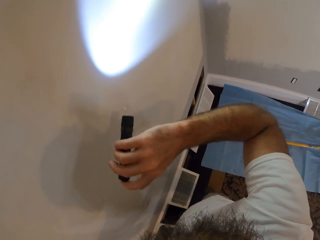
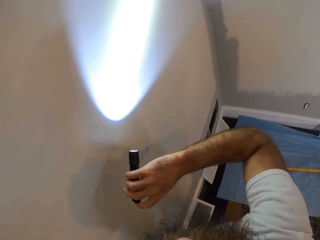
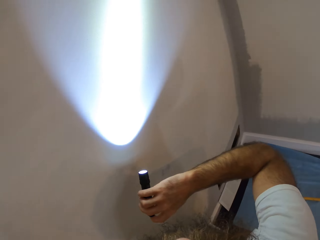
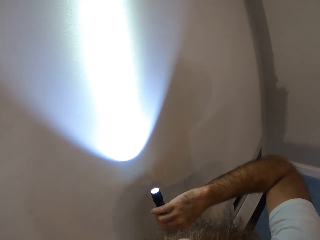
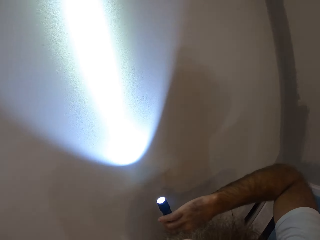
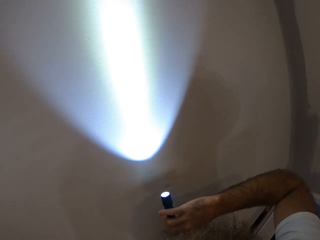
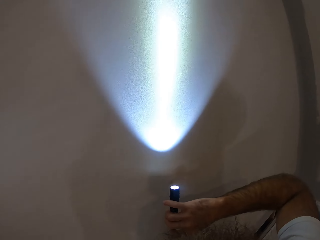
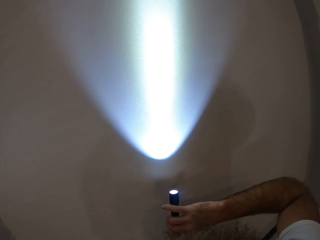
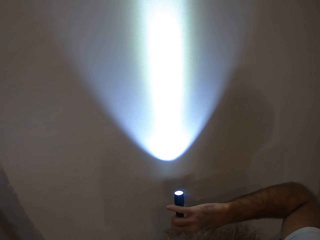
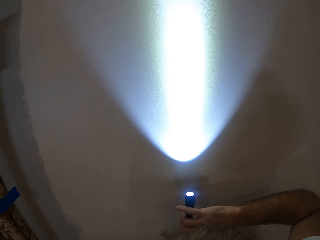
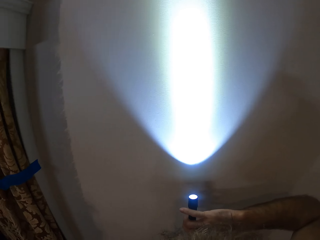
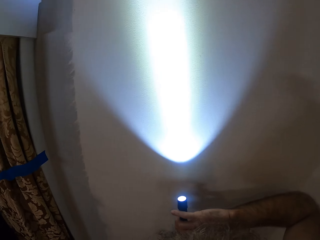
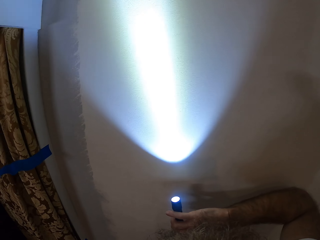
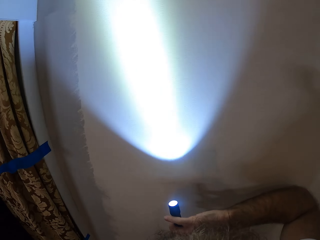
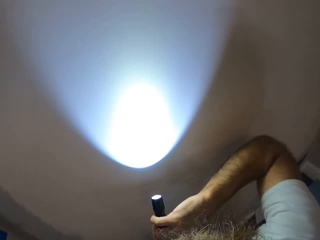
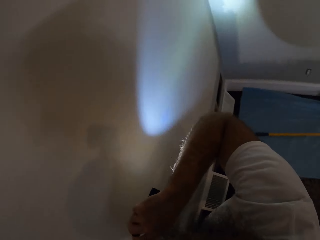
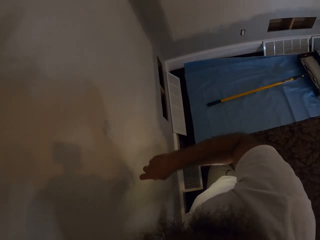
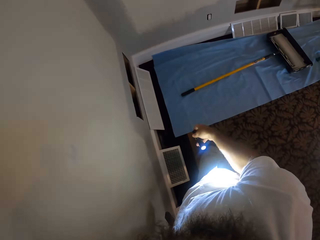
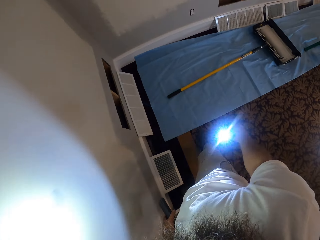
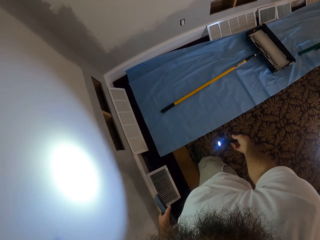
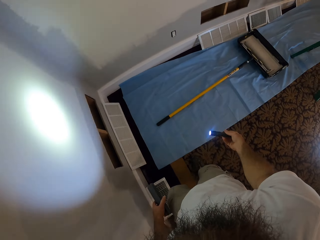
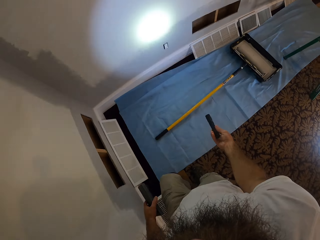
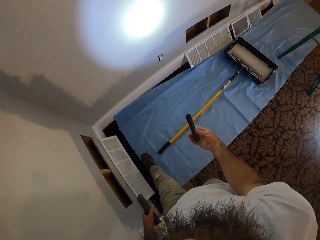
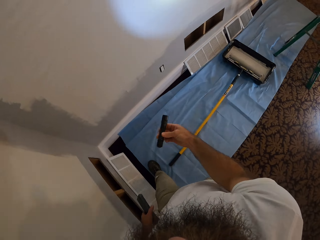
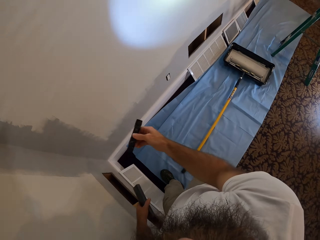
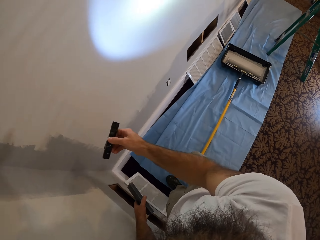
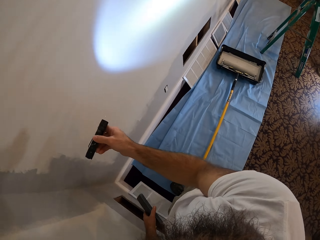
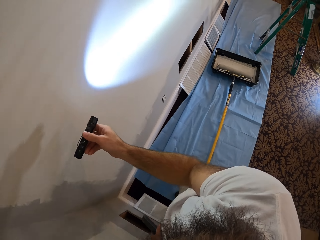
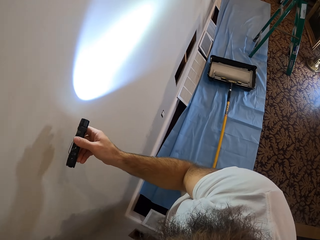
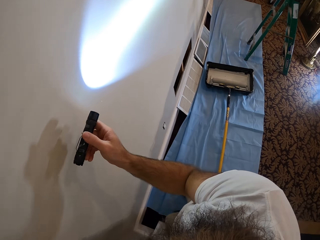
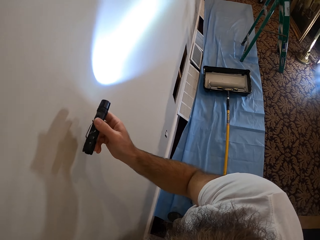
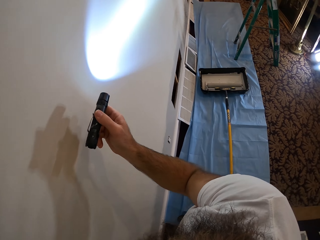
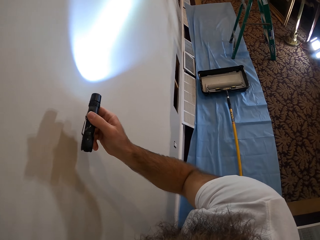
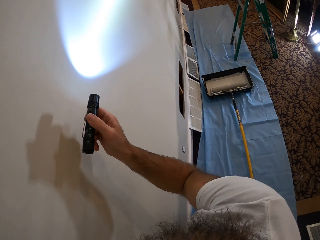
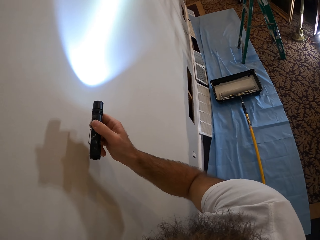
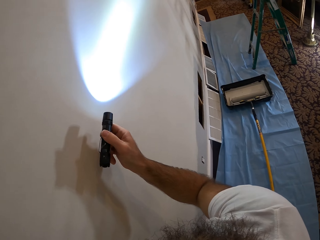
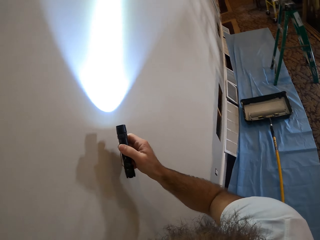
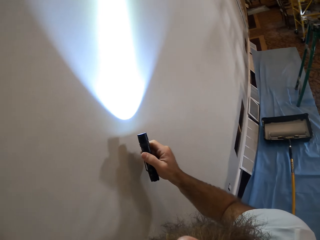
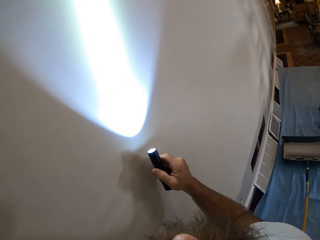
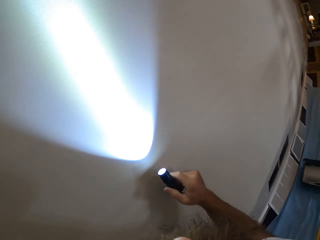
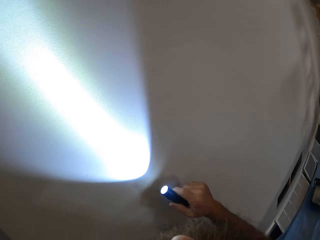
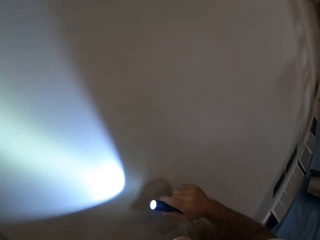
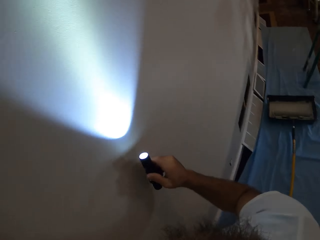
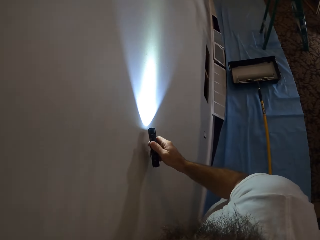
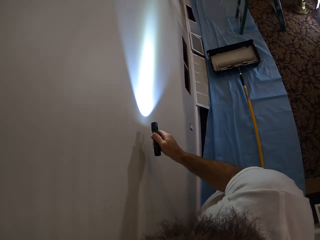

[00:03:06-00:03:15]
The camera wearer walks towards the other wall. They shine the other wall.

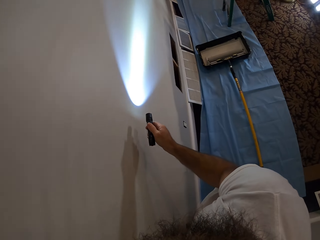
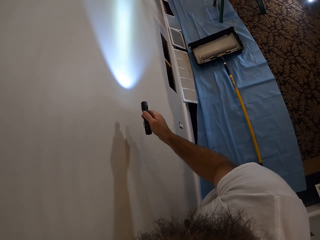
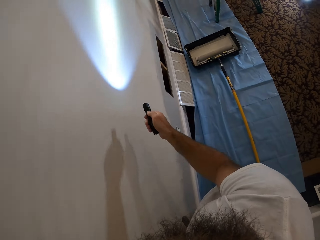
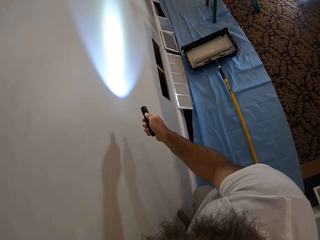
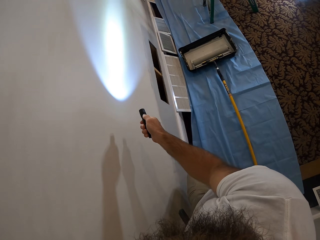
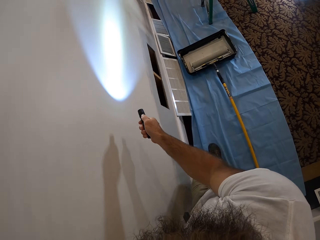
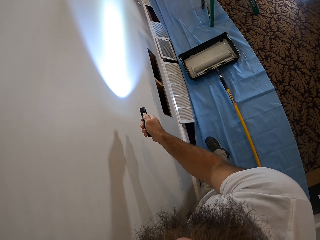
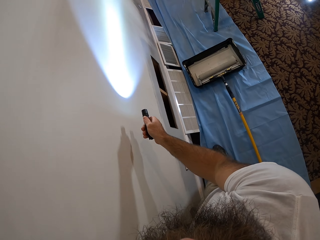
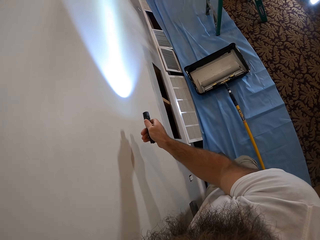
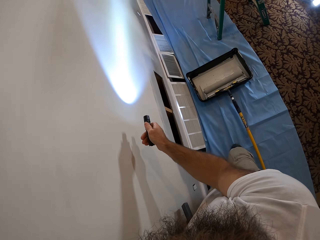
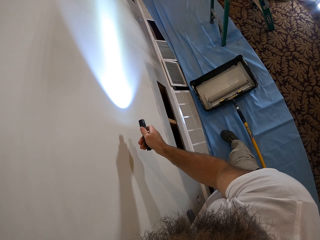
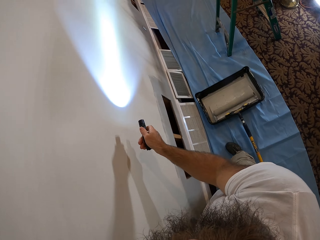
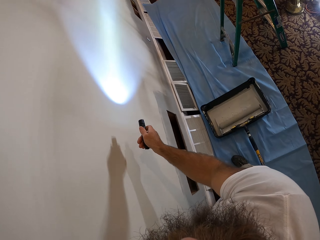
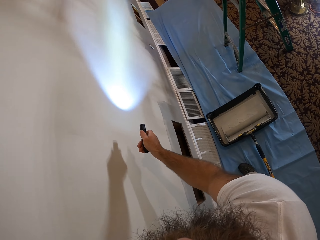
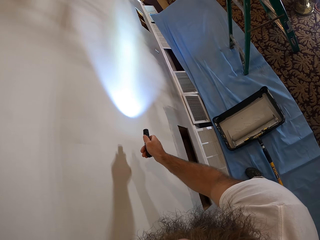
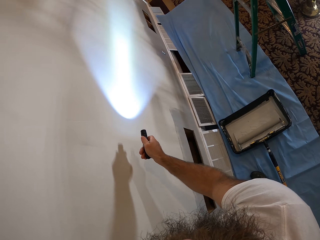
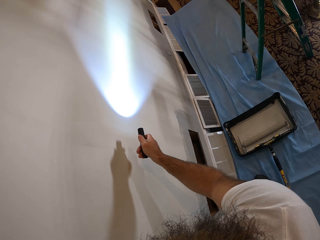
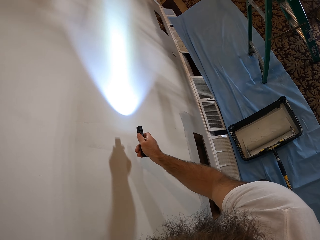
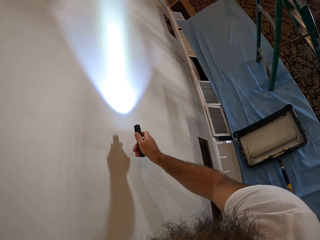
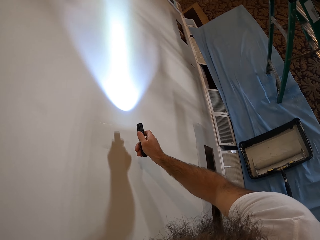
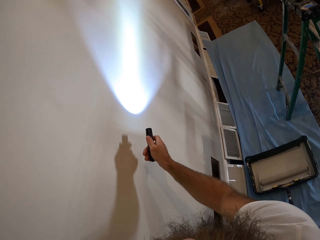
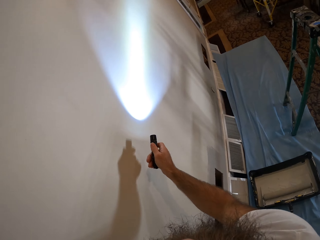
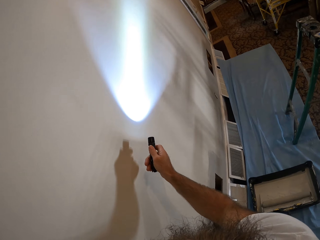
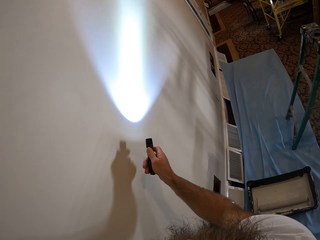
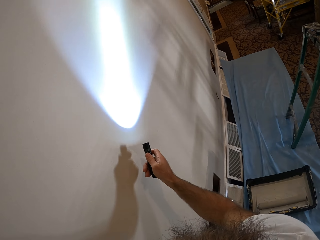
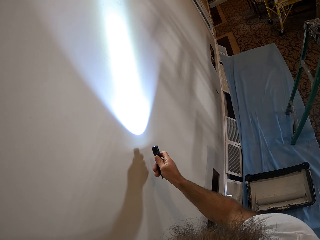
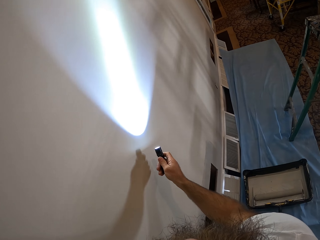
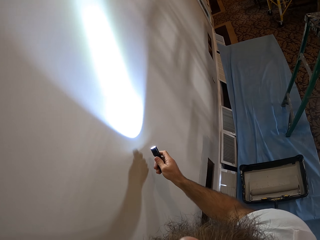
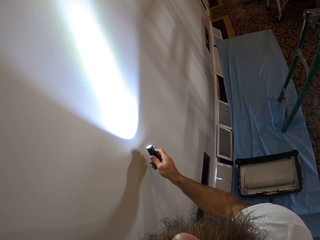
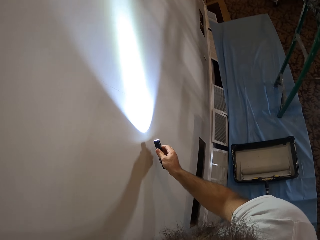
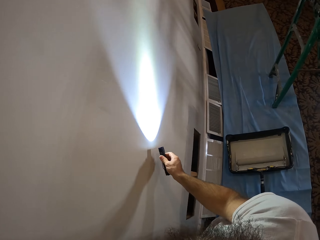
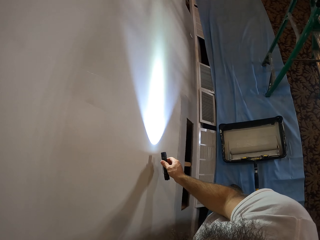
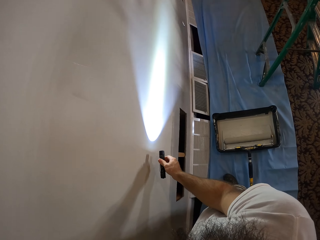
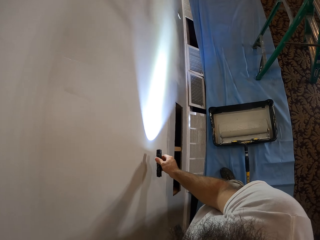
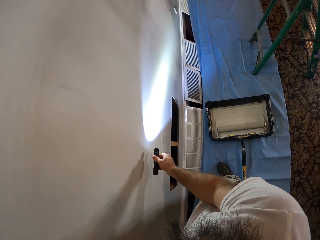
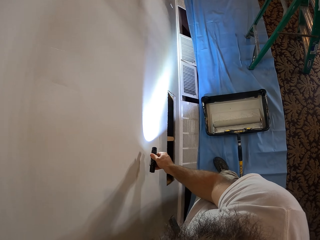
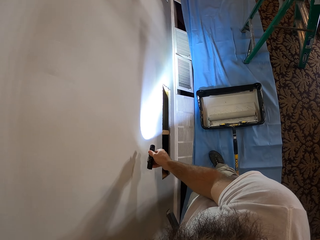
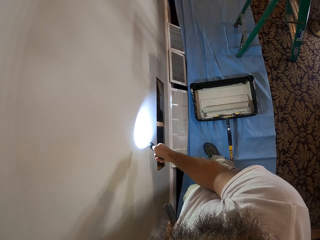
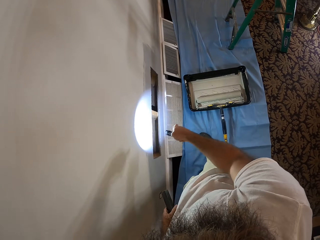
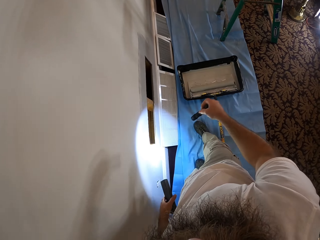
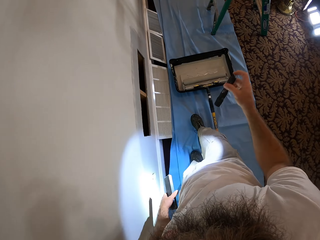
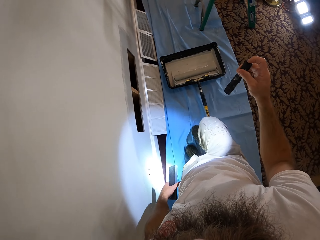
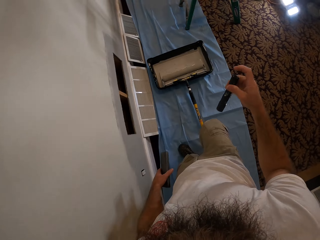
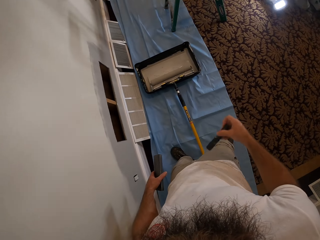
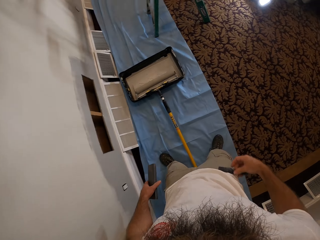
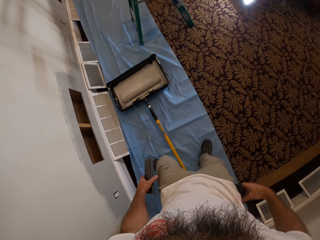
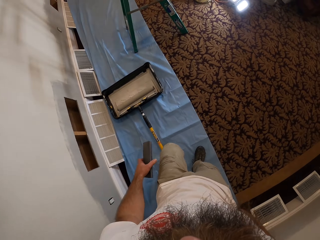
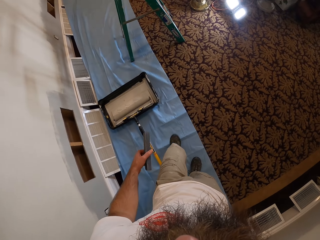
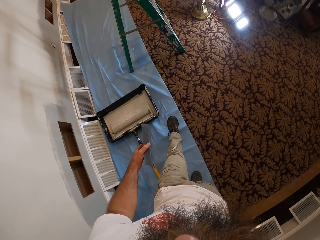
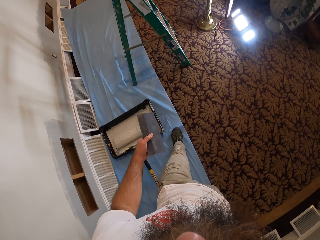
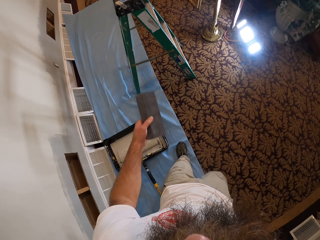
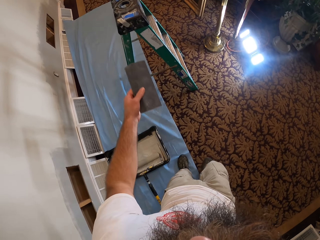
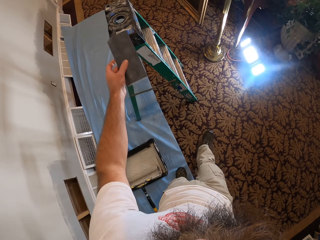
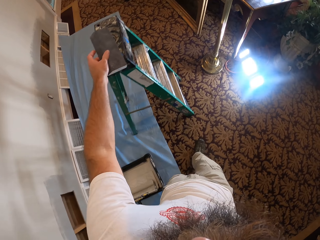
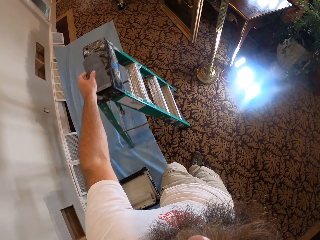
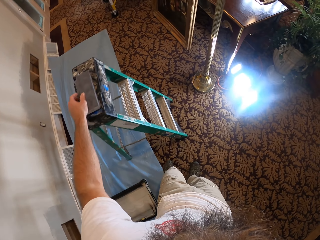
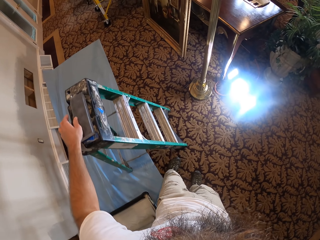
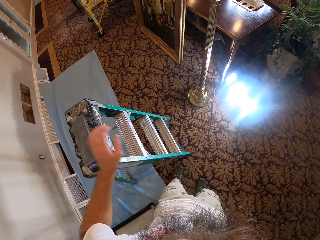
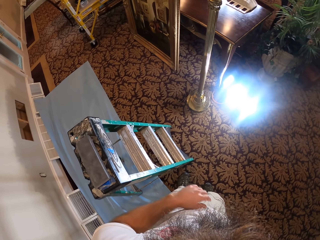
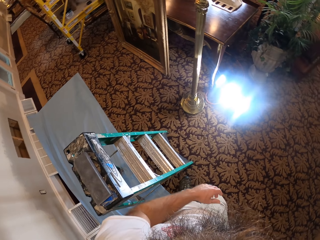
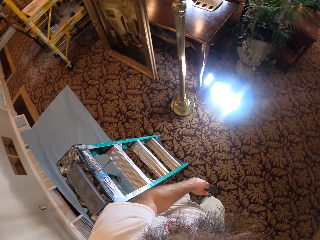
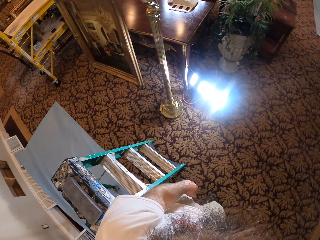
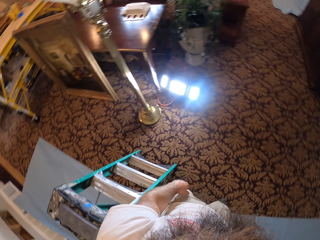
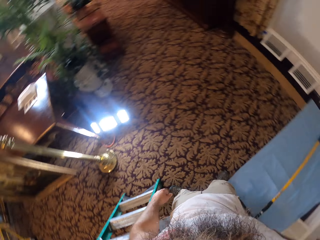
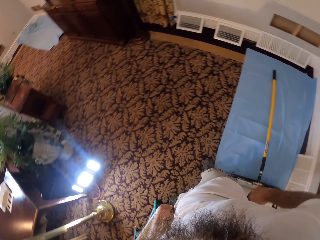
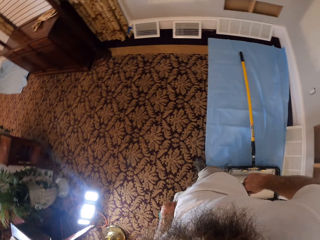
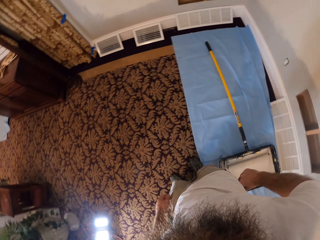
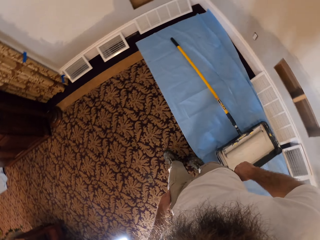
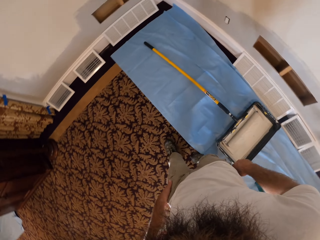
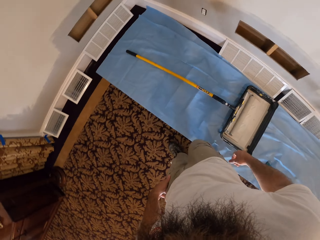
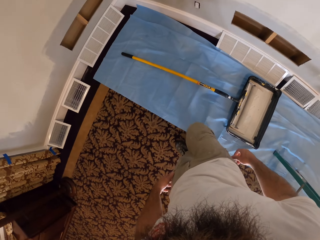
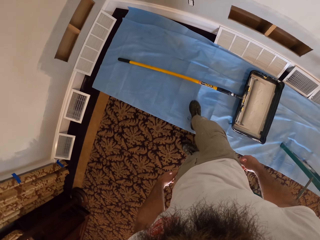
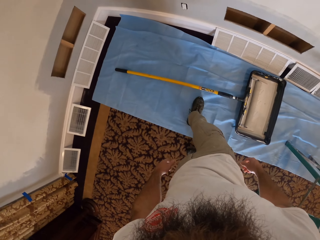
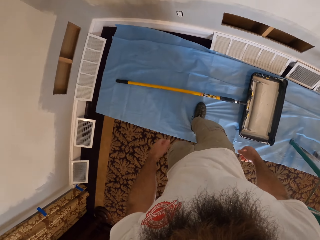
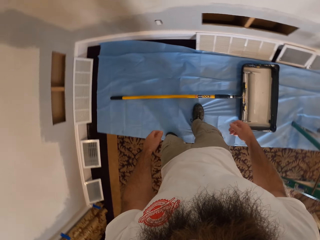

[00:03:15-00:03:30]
The camera wearer walks beside the wall. He shines the other wall. He puts off the torch with his right hand. He walks towards the ladder. He puts the foam in his left hand on the ladder. He looks around. He walks towards the wall.
